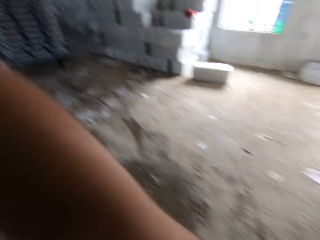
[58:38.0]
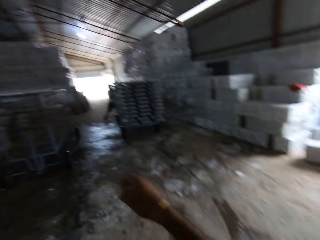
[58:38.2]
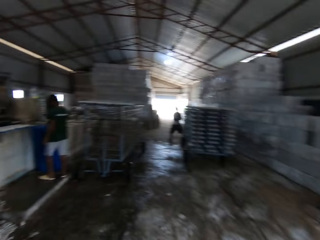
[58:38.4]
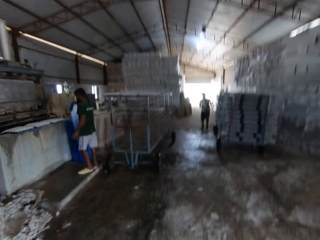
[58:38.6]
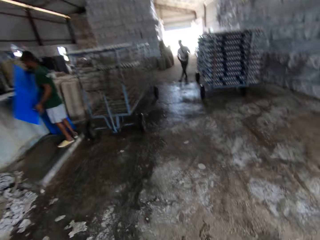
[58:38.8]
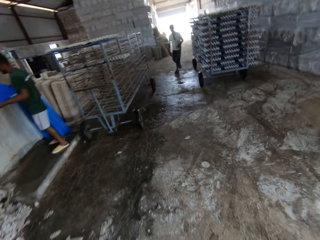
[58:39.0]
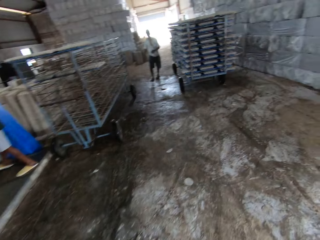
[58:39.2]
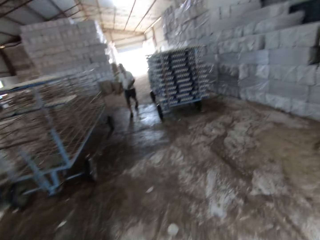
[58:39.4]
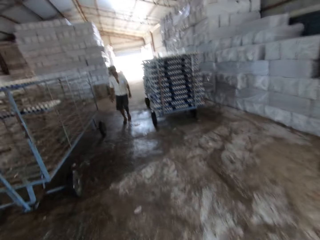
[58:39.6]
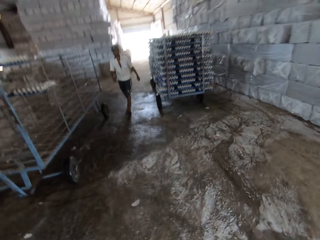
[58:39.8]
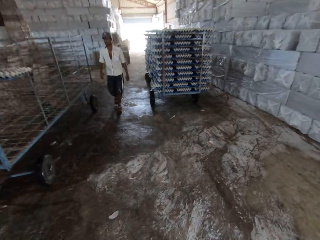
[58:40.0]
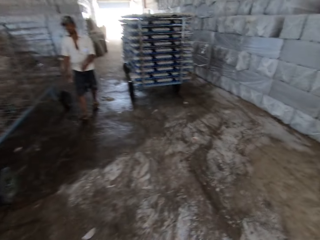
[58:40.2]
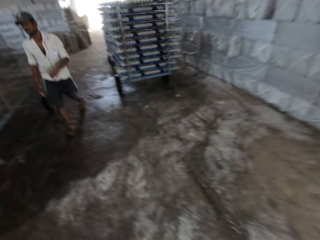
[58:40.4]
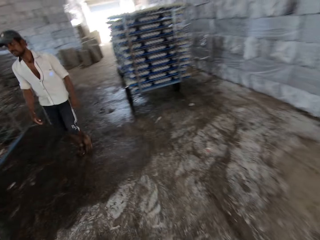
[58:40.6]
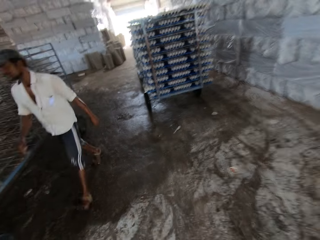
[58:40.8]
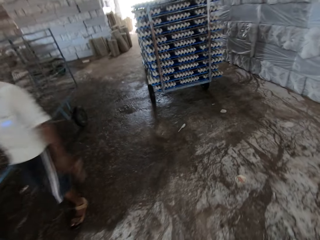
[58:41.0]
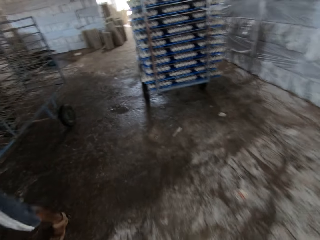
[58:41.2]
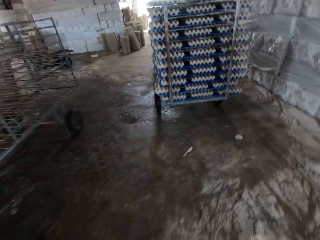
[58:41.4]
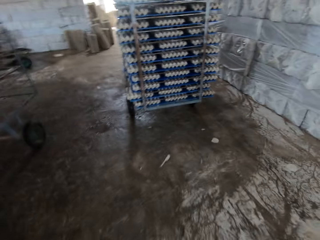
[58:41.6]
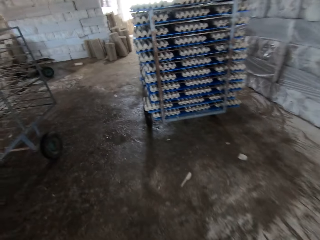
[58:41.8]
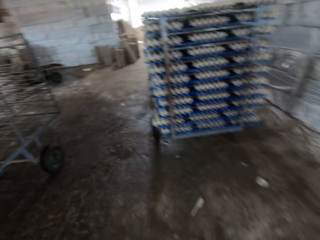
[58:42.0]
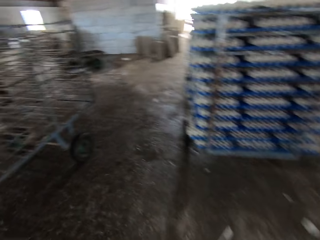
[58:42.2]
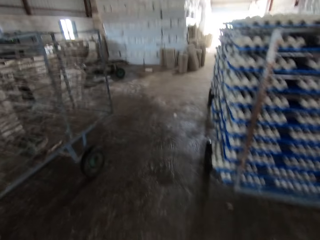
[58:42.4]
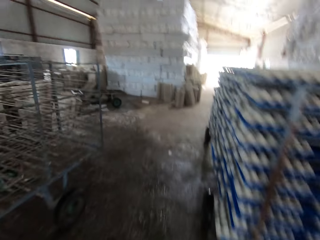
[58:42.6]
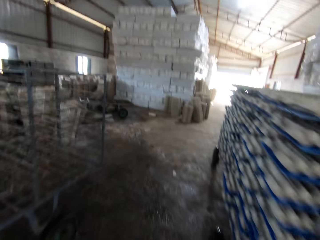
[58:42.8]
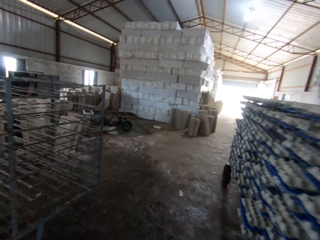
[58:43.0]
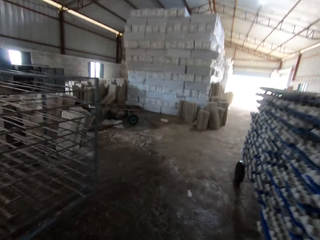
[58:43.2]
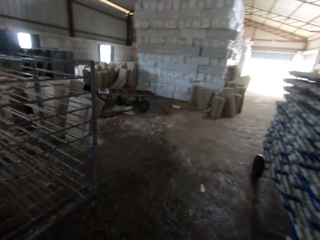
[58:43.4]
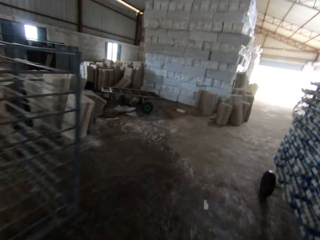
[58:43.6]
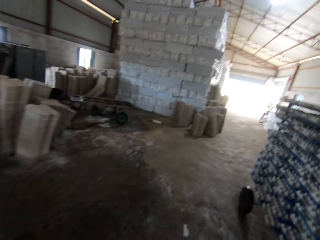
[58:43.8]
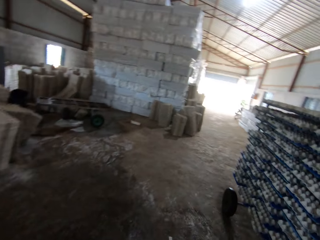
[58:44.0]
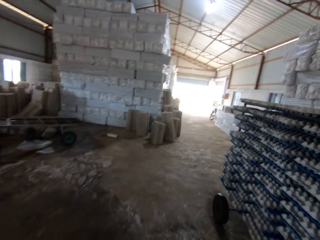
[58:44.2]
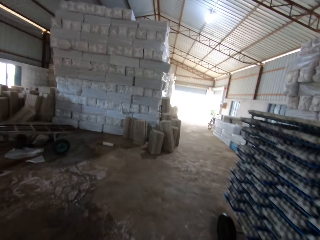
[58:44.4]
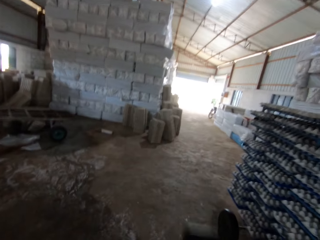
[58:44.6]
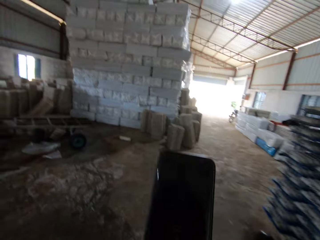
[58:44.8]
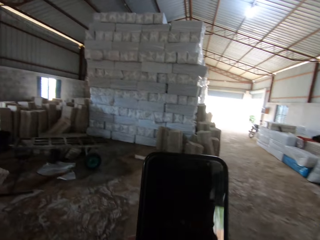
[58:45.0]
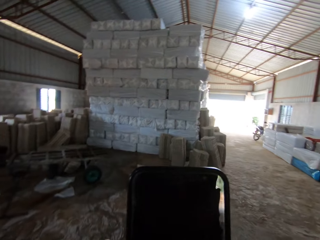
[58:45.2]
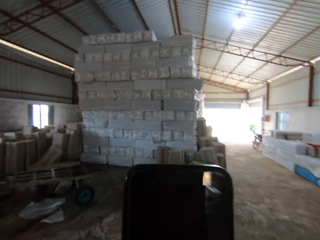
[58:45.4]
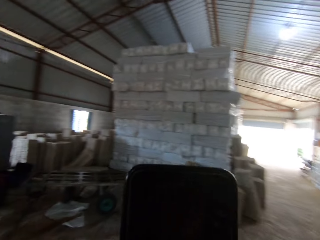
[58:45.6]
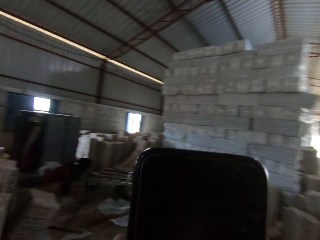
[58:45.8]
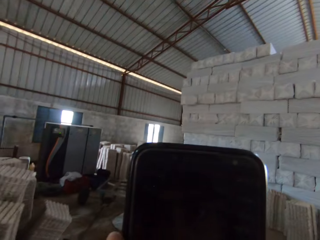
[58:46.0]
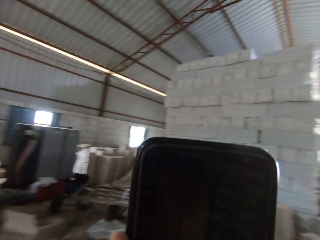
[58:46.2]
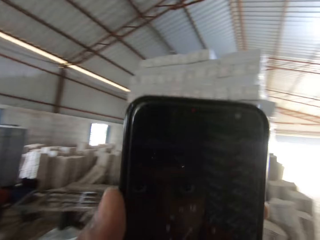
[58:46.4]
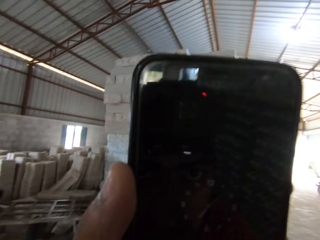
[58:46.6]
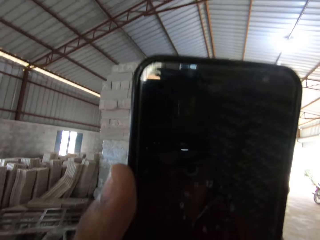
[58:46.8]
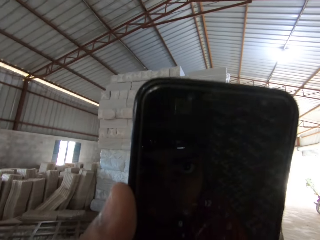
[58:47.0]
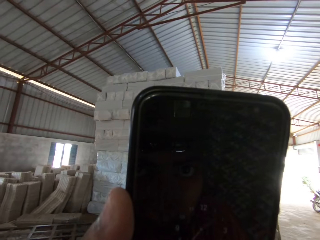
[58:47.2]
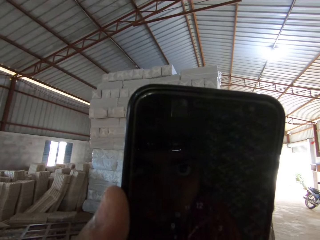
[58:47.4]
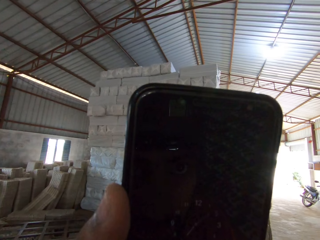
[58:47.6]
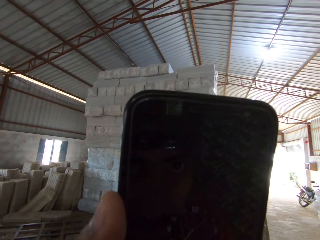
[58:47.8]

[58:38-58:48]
The camera wearer lifts his hand on the camera. He operates a mobile phone with both hands. He holds the phone with his left hand.

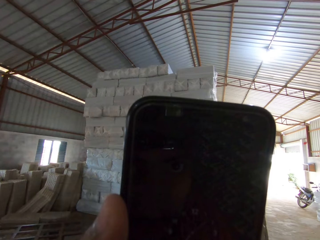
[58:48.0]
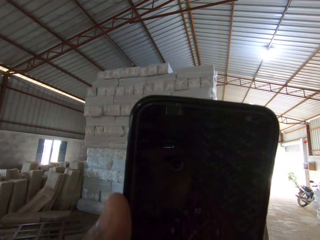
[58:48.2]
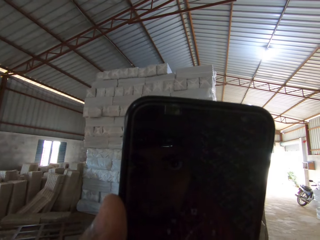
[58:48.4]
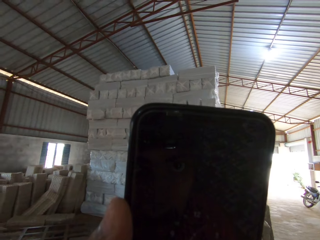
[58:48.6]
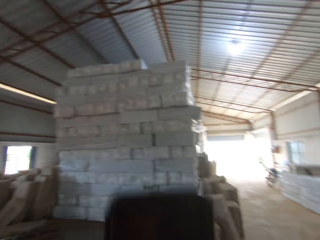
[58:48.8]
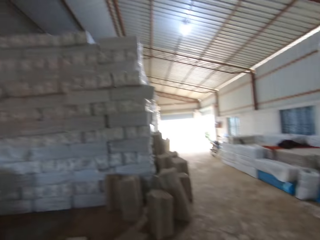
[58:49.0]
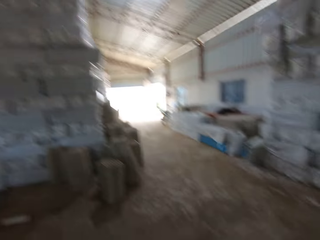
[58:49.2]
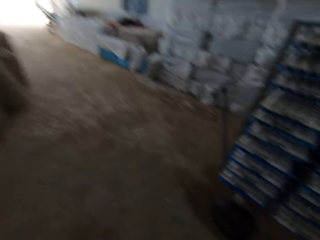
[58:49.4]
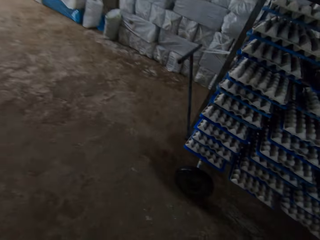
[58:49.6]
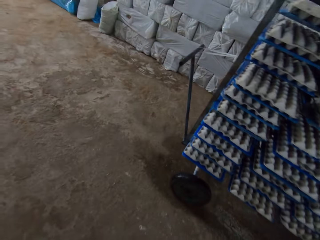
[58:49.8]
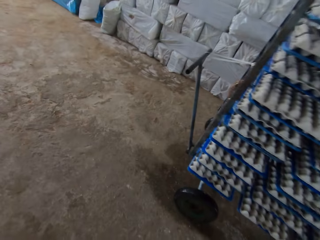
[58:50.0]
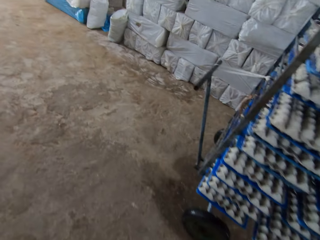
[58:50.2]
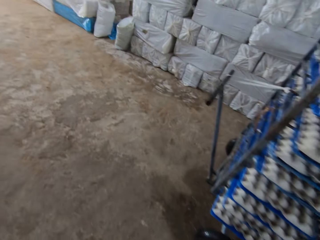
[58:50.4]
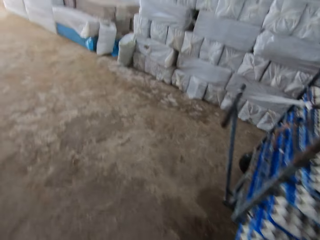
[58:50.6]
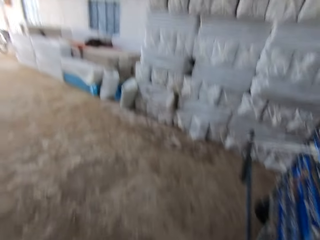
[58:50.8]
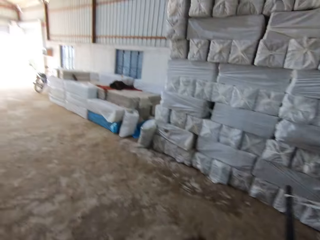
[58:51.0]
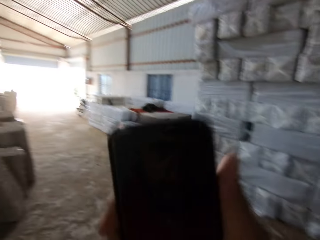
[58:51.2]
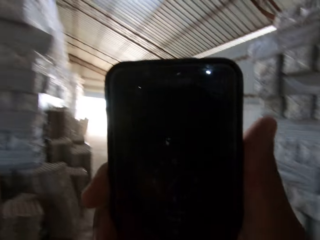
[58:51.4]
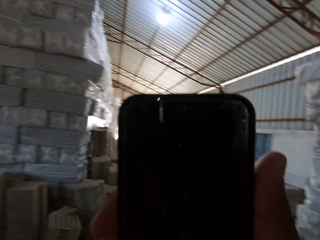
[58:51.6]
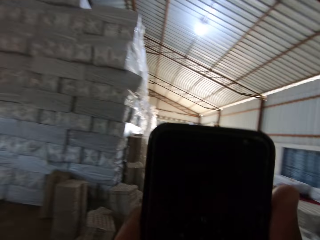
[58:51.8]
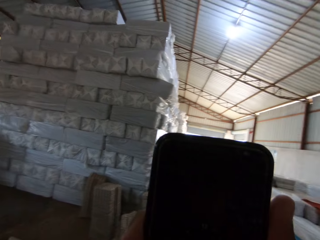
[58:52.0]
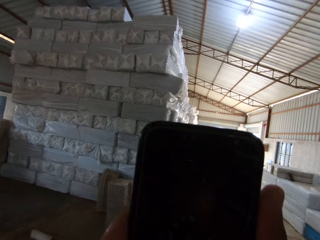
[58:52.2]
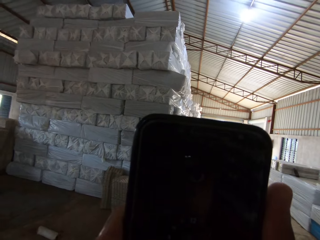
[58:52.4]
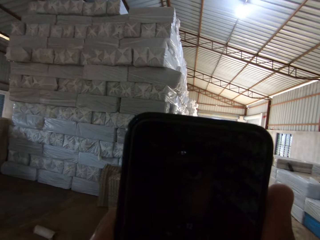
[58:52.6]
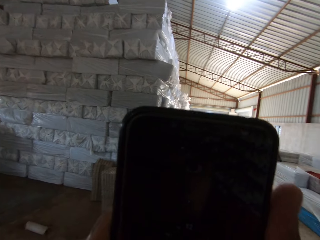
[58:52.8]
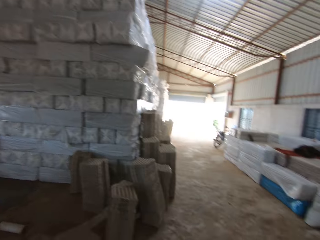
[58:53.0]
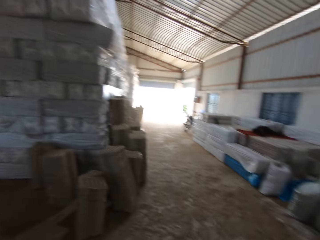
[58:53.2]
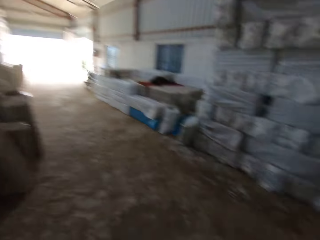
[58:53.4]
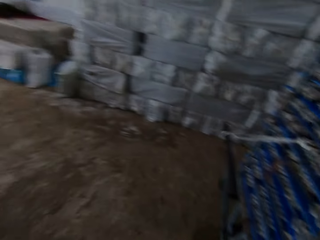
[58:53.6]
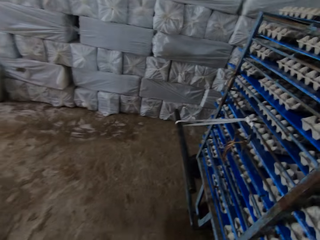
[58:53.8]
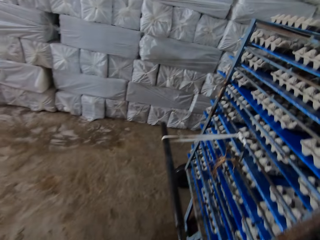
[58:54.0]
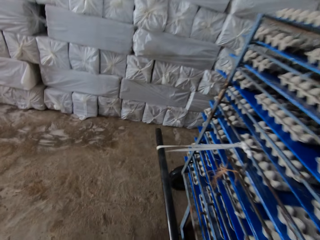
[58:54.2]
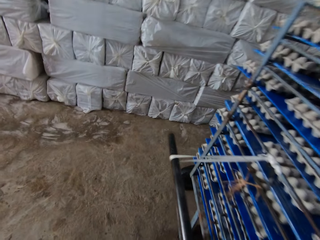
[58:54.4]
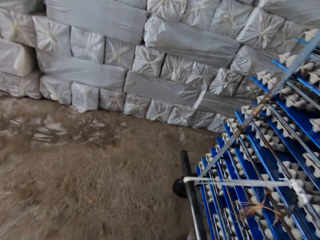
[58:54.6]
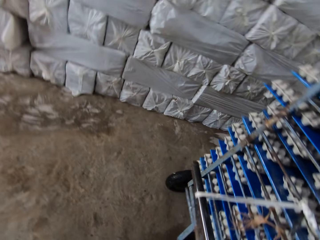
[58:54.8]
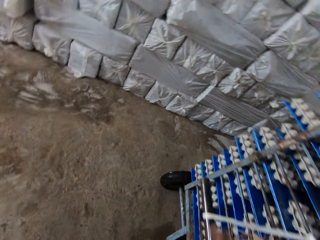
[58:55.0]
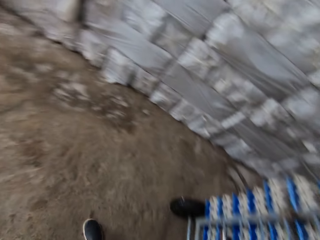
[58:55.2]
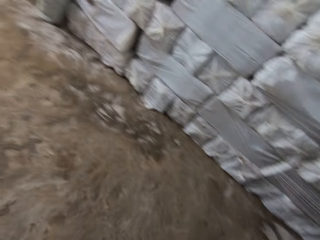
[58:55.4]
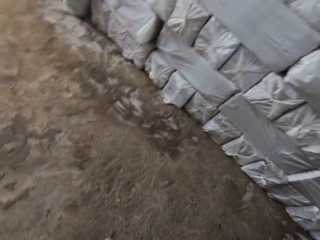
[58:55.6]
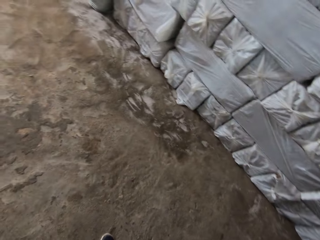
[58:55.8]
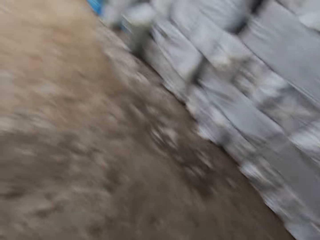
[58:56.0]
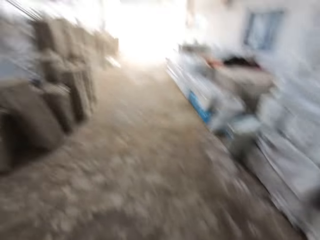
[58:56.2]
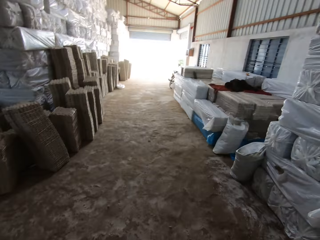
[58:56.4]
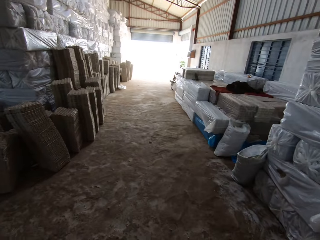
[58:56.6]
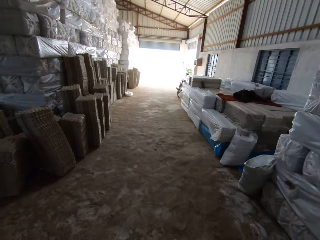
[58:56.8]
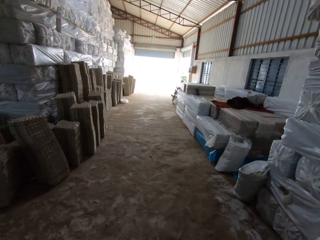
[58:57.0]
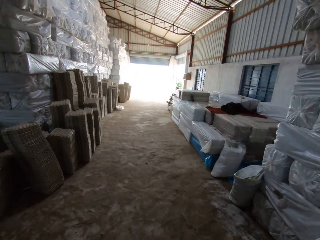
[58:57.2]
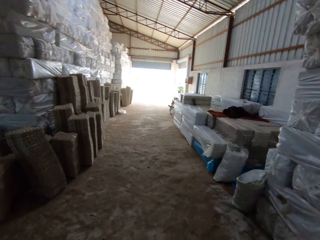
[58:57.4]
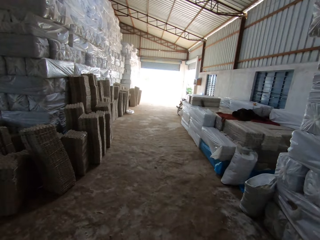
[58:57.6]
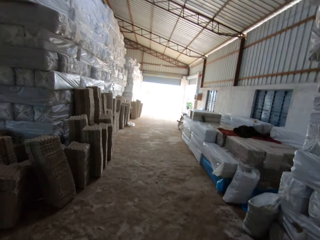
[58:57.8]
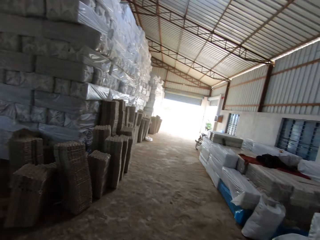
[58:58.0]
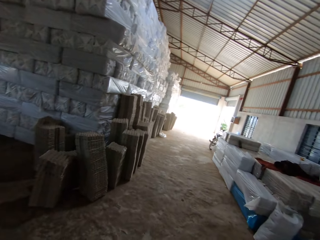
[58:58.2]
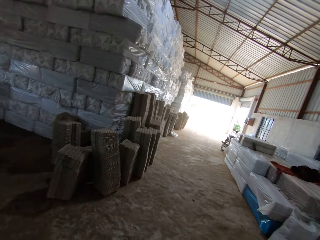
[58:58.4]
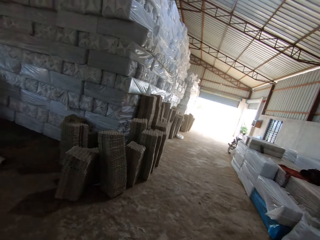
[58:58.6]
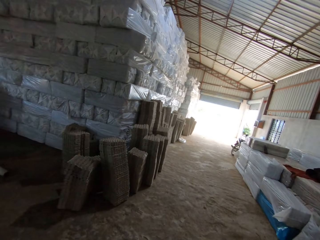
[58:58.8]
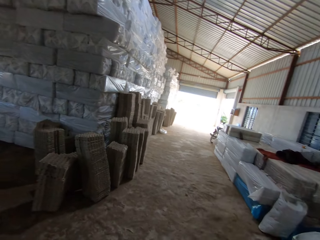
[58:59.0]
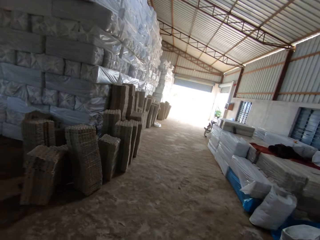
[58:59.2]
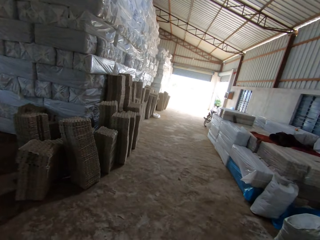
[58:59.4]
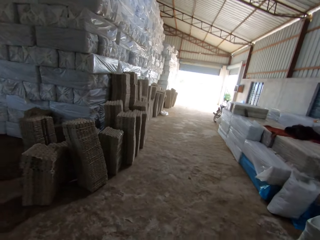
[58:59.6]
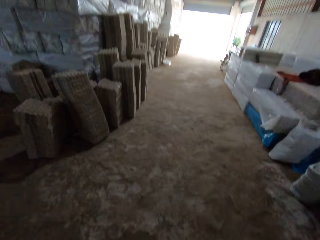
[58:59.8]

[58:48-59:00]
The camera wearer walks inside a factory. He holds the phone with his right hand. He uses his phone. He walks inside the factory.
